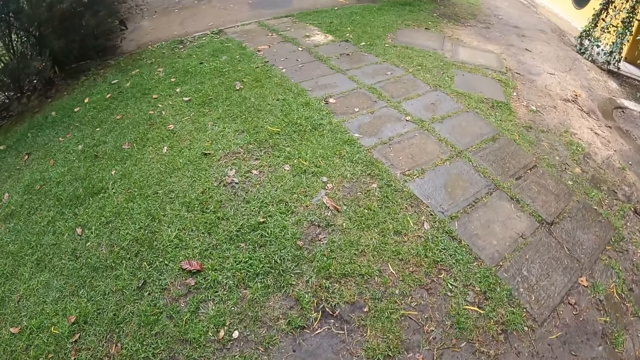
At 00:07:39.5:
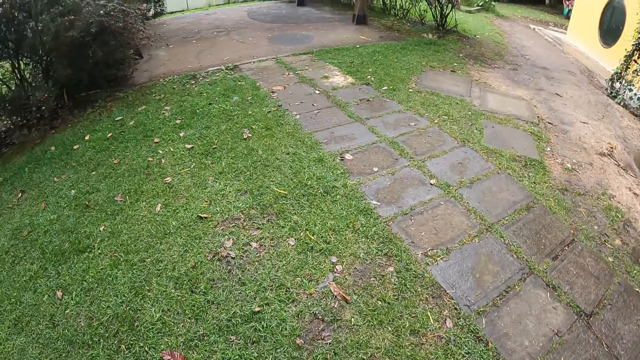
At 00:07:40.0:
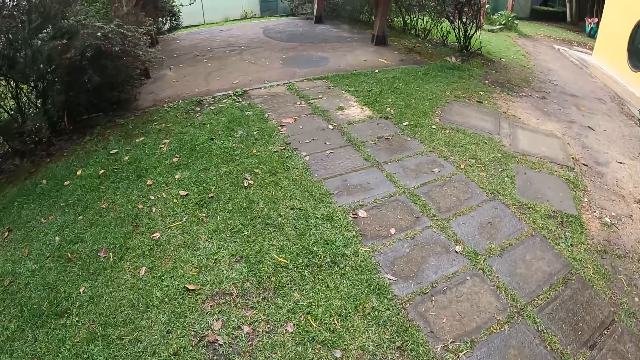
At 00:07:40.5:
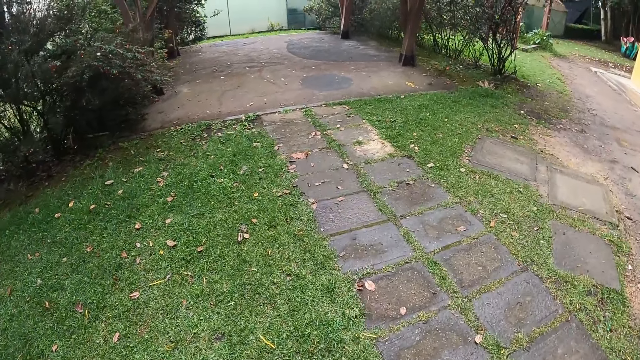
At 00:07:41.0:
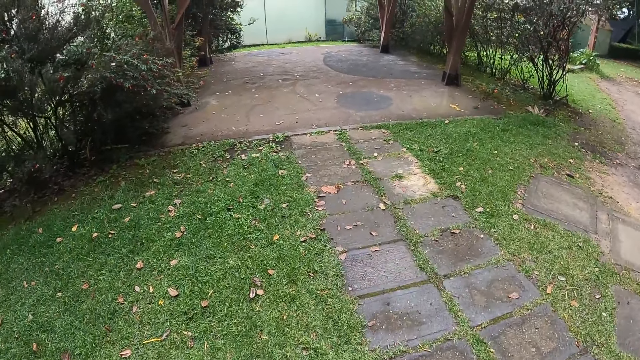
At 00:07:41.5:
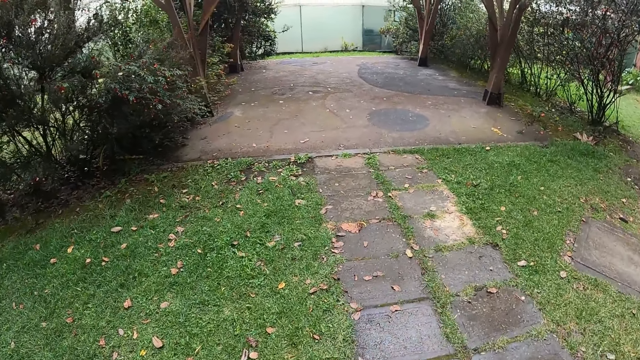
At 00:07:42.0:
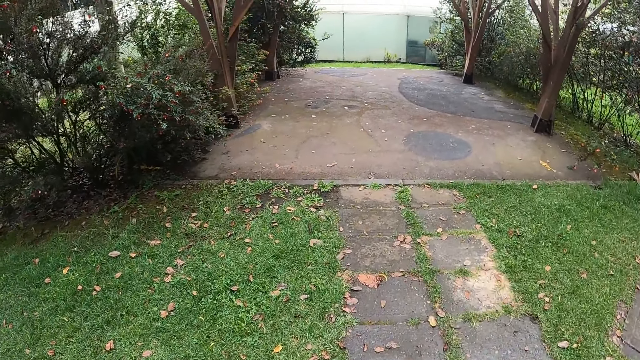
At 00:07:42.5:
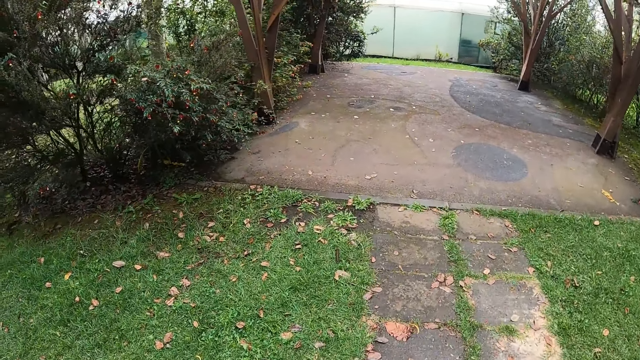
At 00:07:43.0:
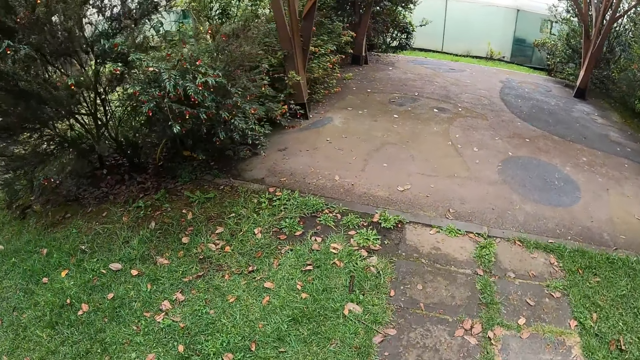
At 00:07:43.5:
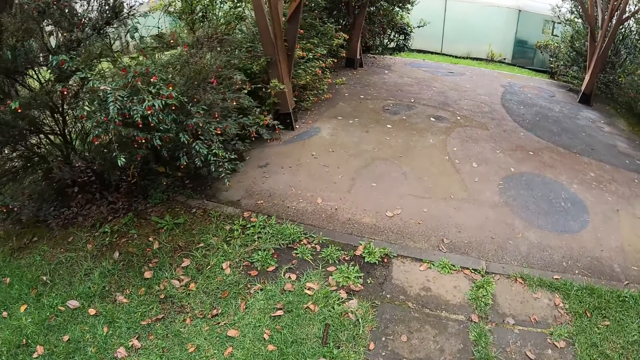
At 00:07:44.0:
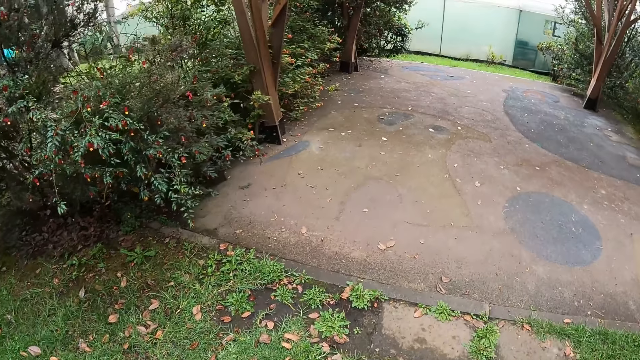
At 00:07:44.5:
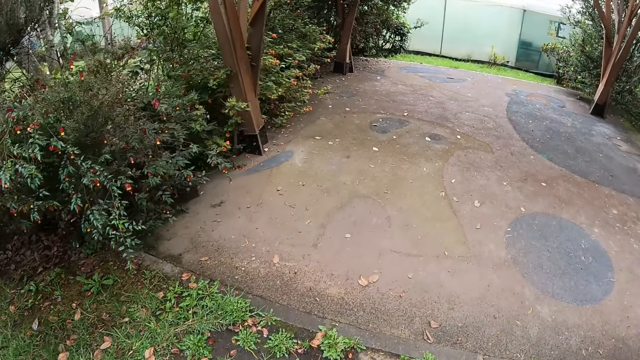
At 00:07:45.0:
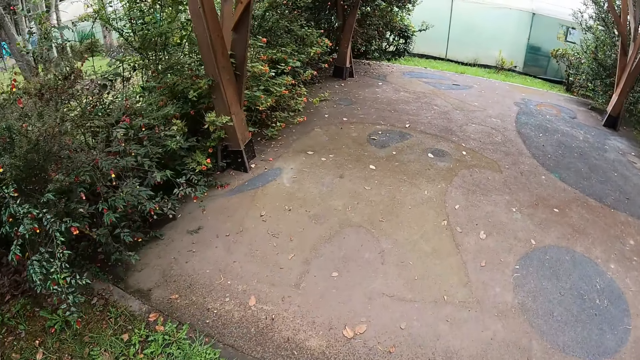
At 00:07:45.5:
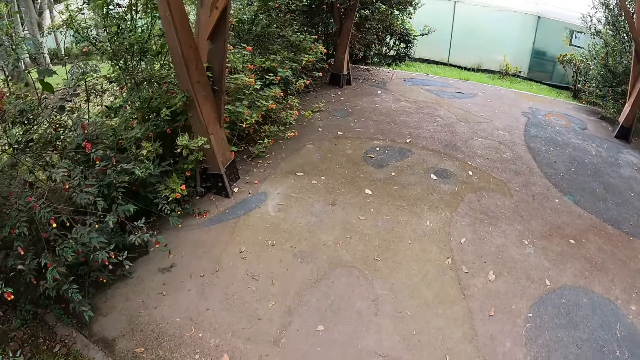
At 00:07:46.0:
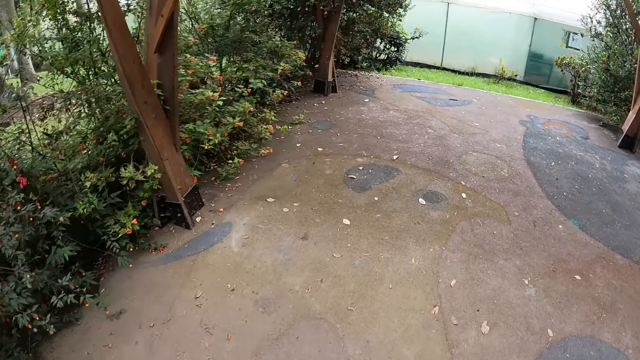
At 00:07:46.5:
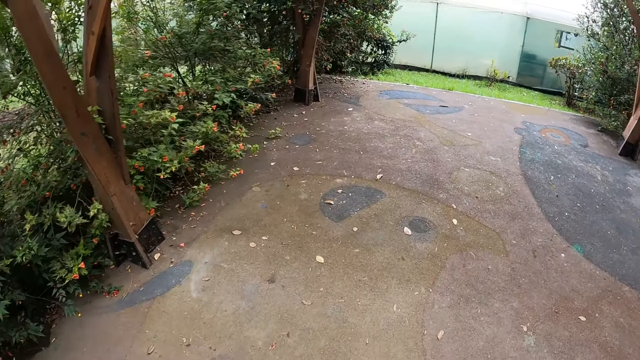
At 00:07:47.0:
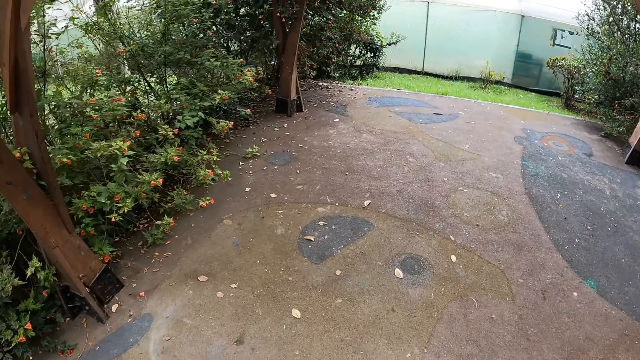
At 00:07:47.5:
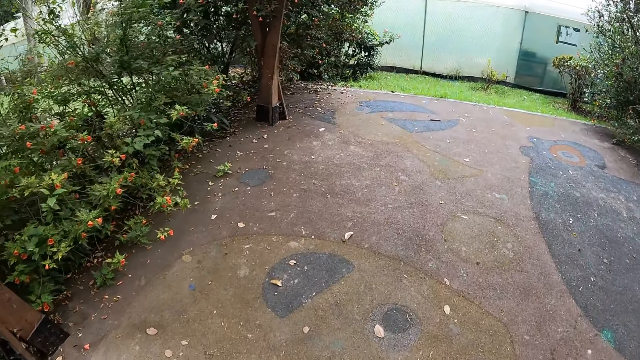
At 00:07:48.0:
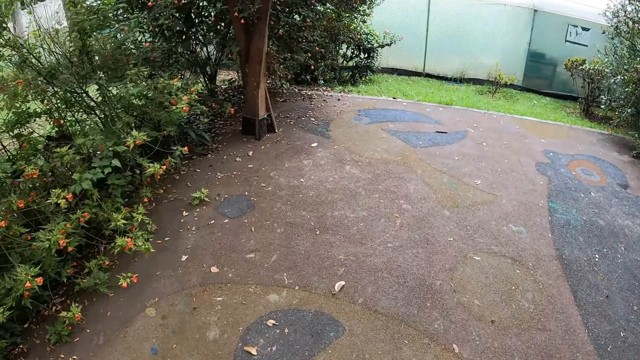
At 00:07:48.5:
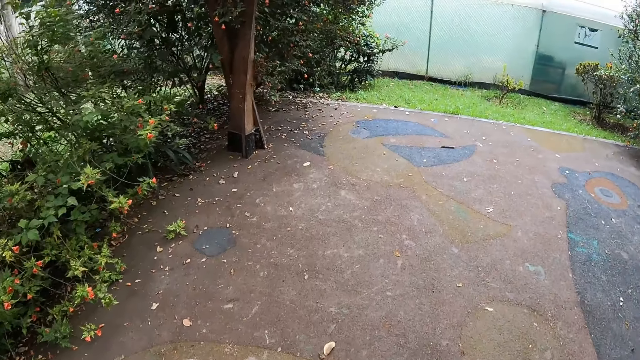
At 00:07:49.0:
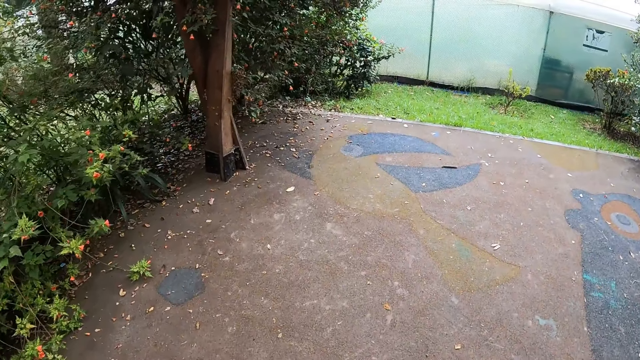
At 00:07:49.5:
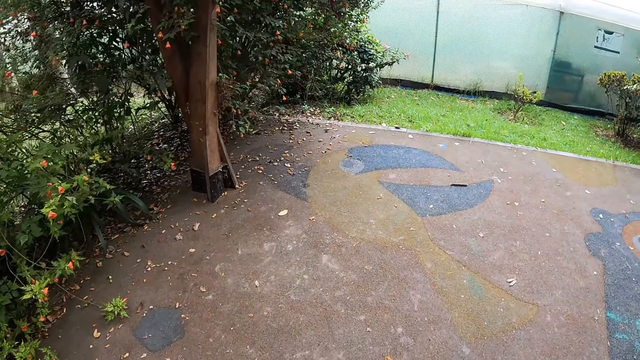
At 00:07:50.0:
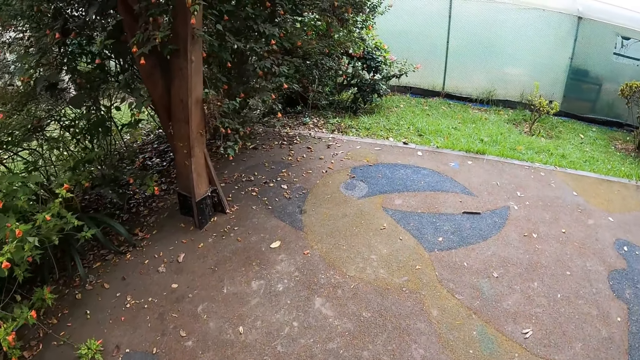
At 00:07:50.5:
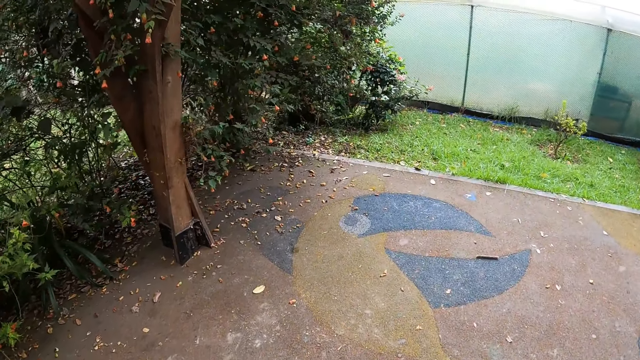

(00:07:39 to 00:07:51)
The camera wearer walks on the pavement. They walk on the pavement again.

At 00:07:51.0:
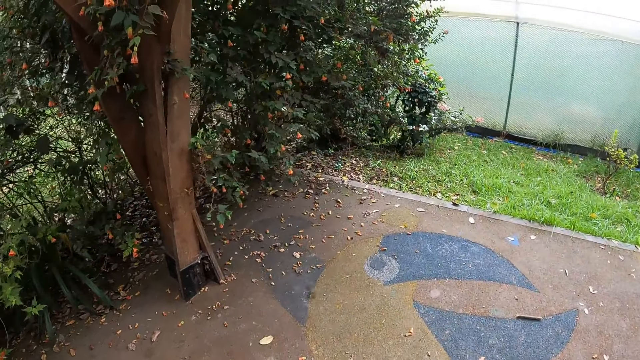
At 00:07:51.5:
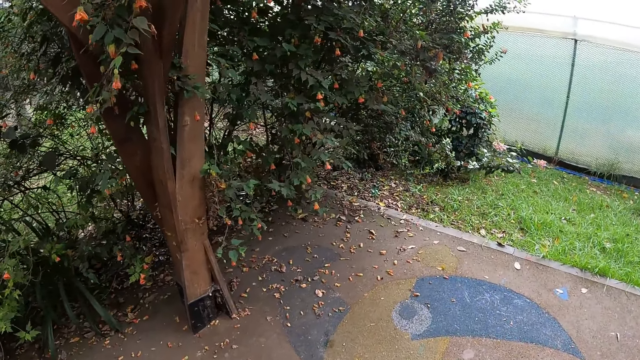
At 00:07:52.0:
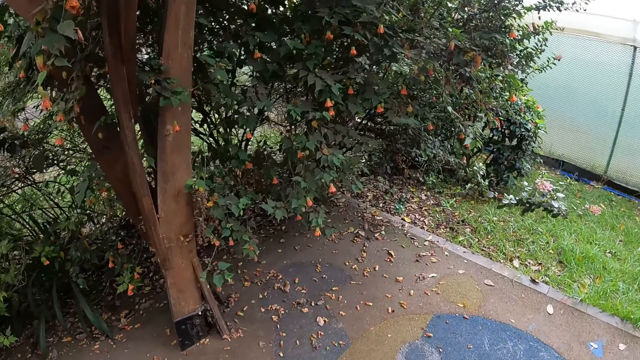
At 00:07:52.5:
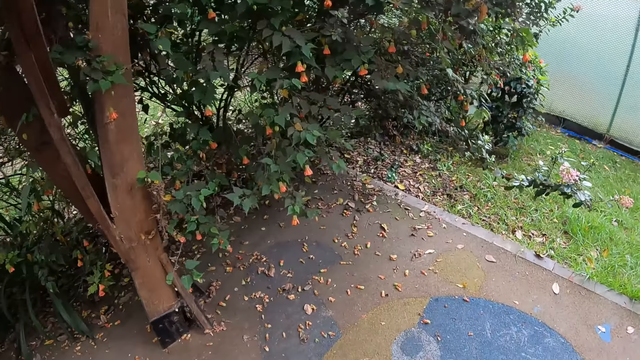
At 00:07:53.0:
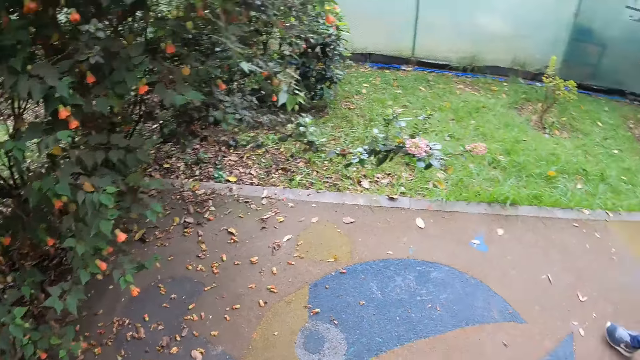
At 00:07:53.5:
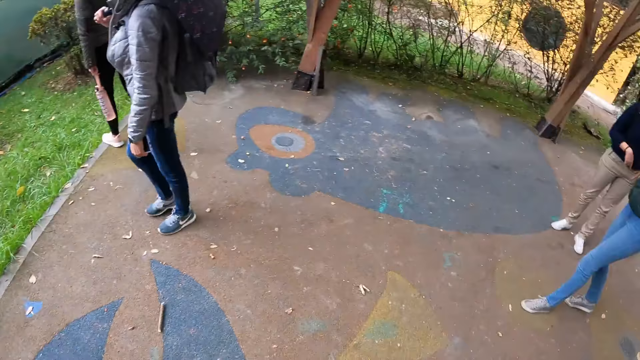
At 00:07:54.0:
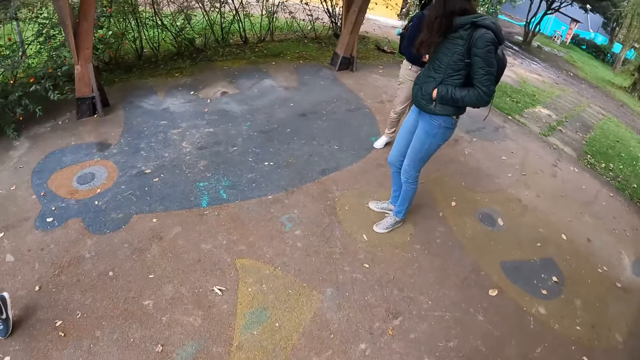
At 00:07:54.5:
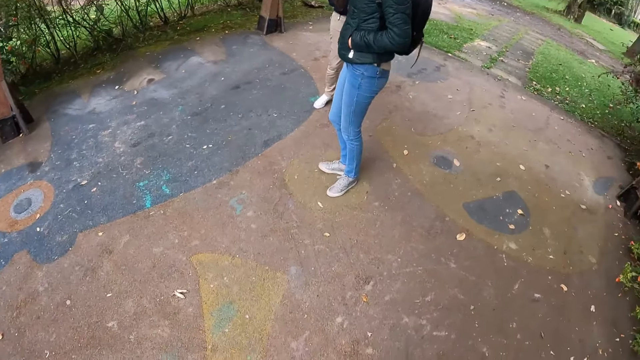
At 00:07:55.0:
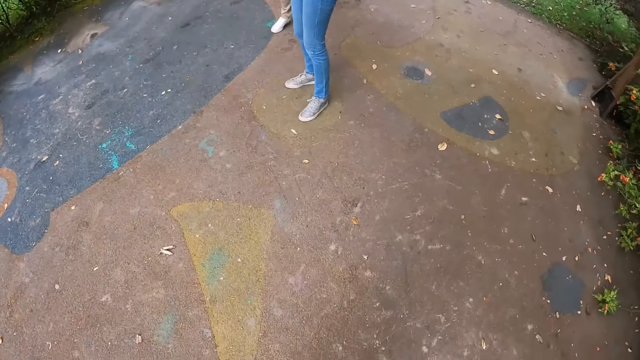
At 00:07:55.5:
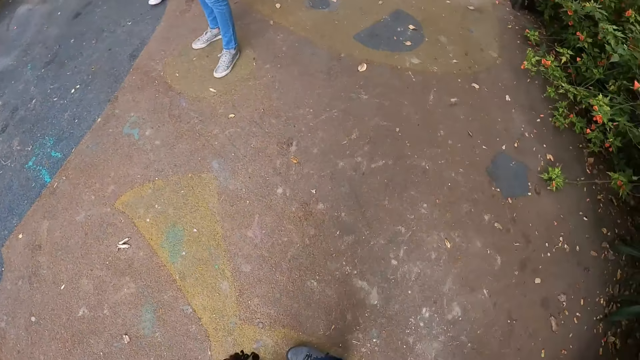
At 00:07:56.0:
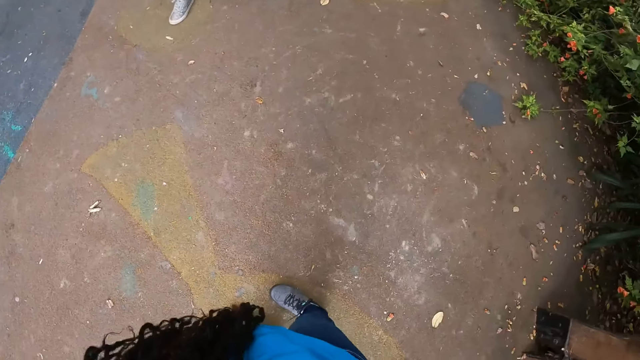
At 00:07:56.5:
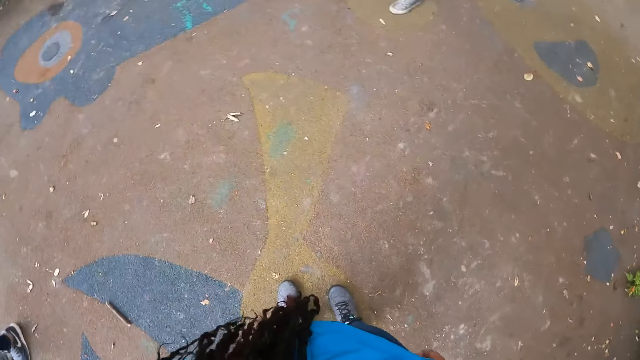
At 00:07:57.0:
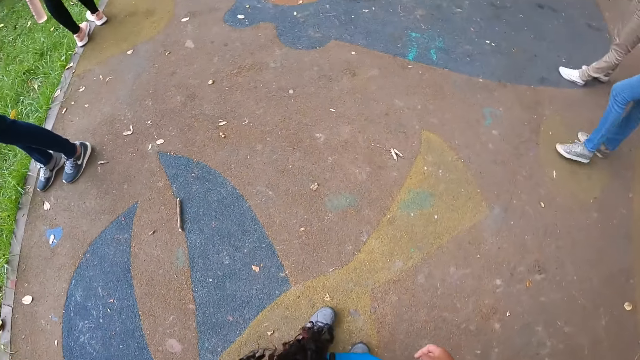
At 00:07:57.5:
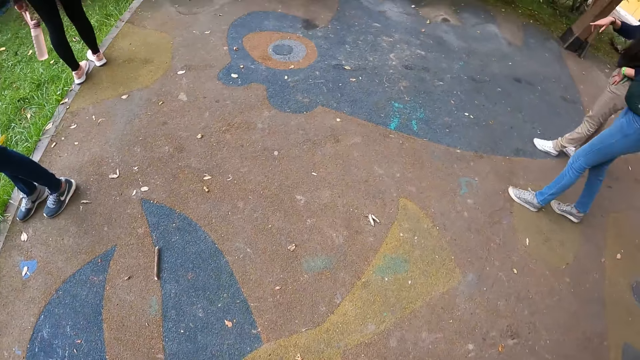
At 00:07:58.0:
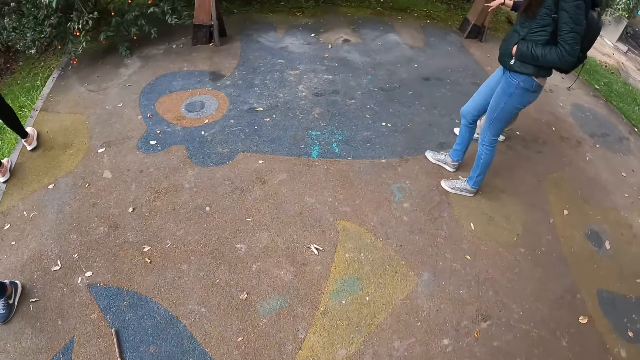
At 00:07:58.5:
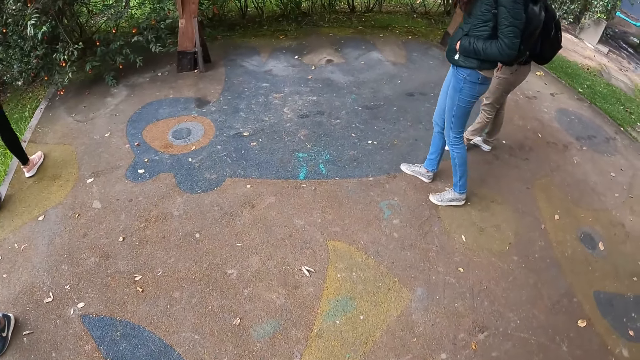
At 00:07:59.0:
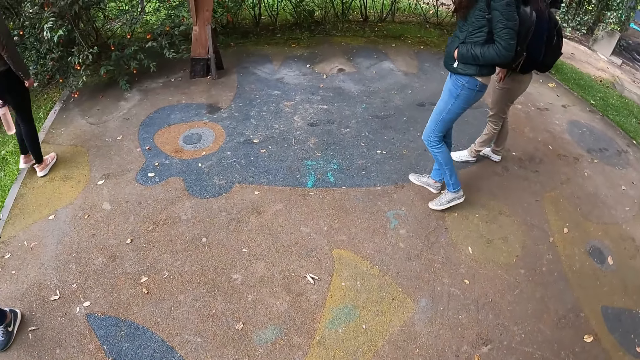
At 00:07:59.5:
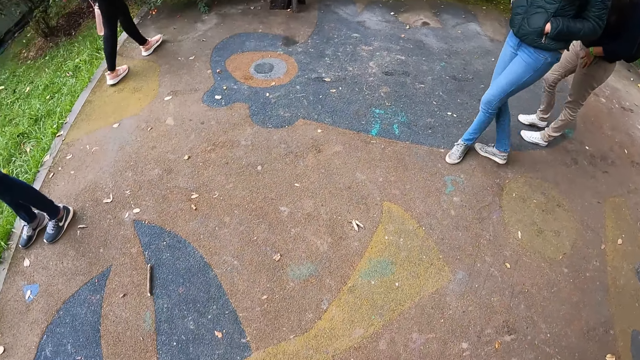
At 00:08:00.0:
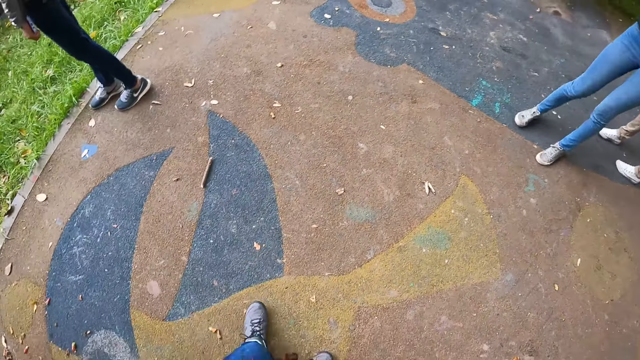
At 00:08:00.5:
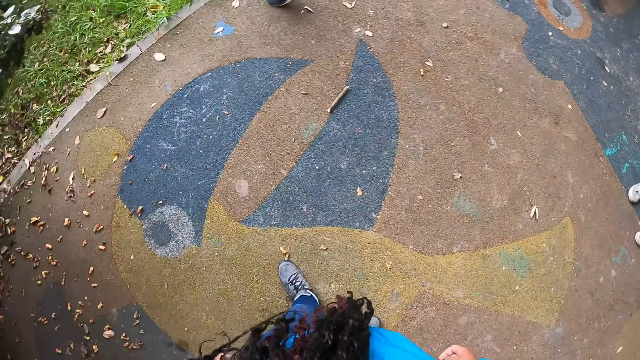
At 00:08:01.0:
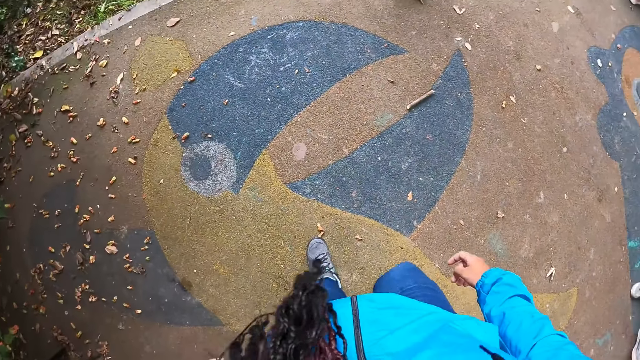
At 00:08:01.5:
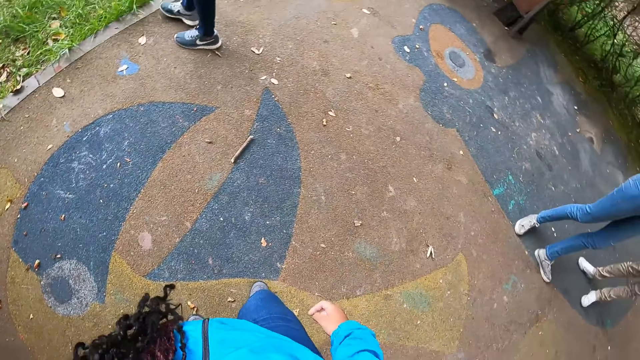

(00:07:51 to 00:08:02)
The camera wearer turns around. They look around. They look around again.
